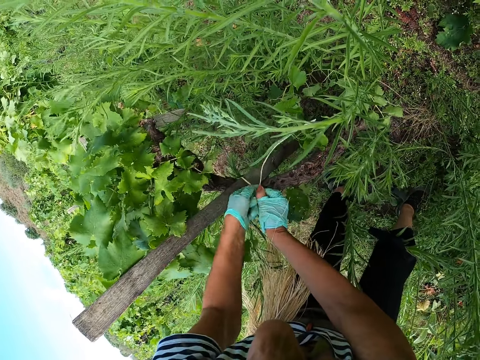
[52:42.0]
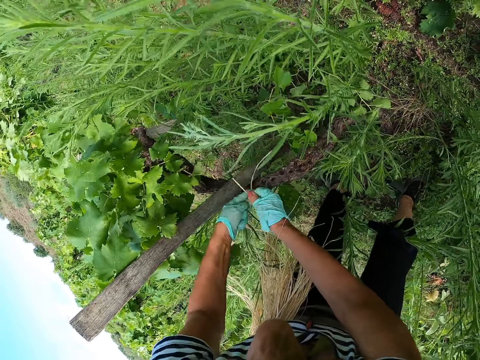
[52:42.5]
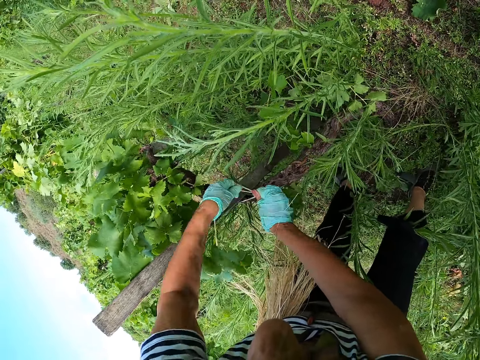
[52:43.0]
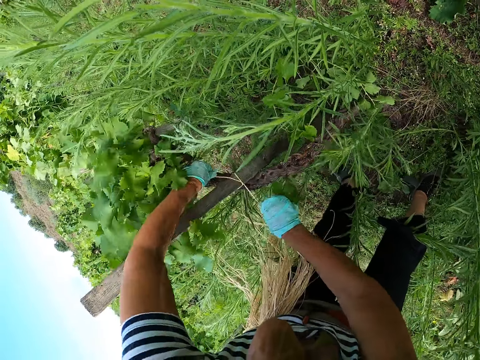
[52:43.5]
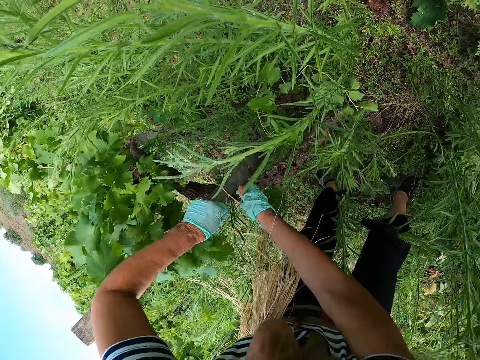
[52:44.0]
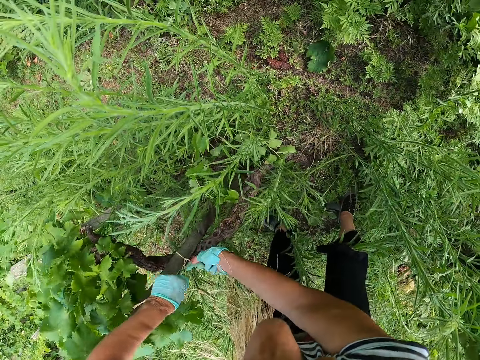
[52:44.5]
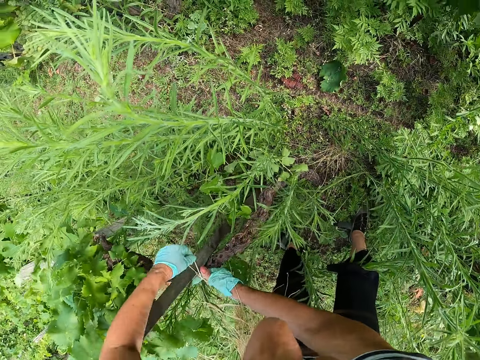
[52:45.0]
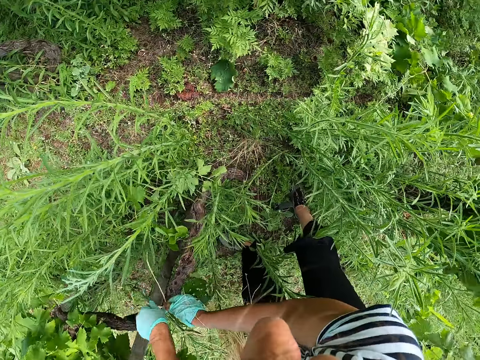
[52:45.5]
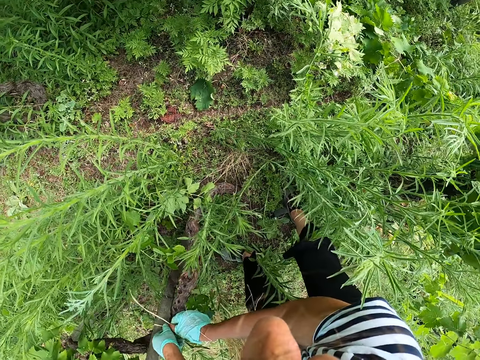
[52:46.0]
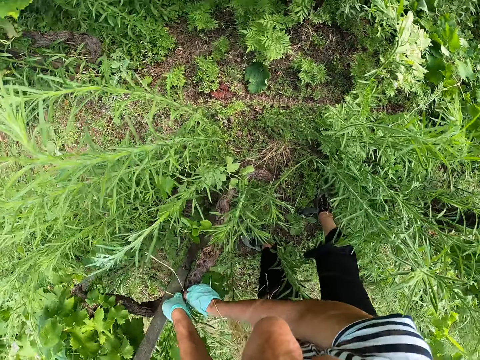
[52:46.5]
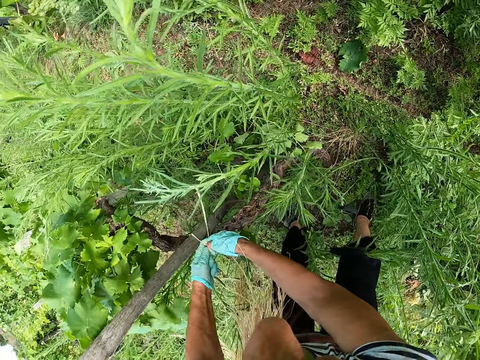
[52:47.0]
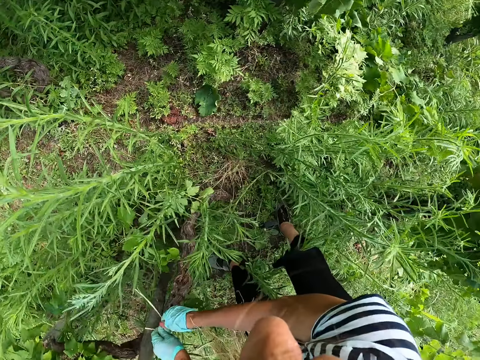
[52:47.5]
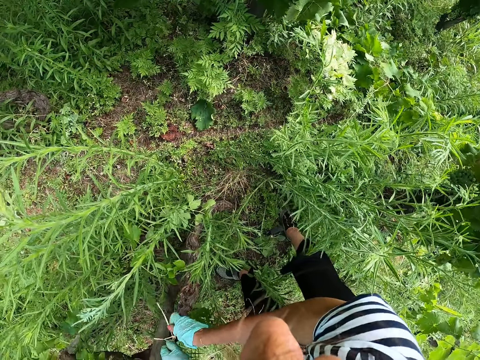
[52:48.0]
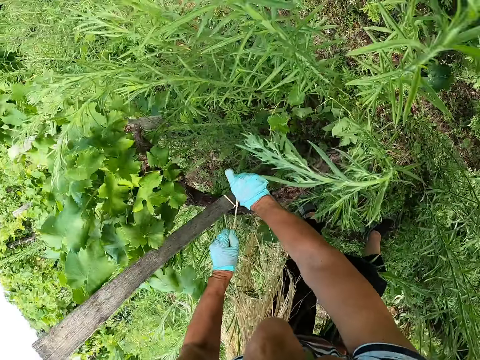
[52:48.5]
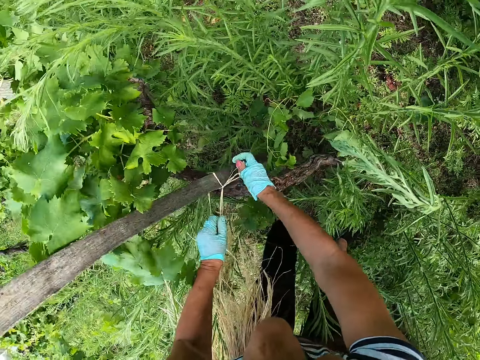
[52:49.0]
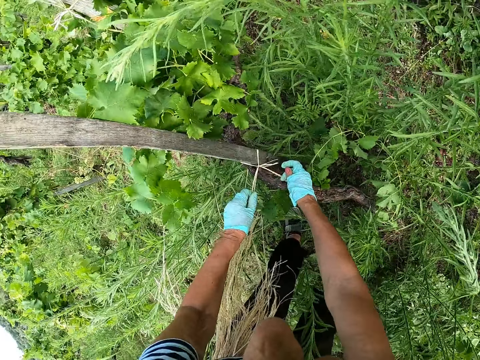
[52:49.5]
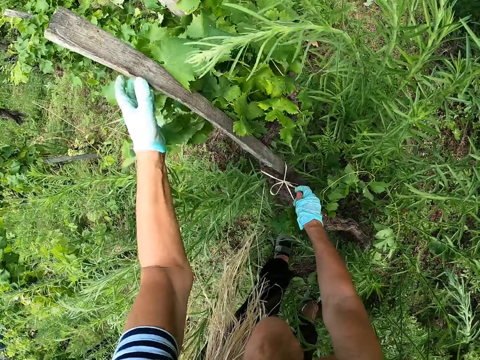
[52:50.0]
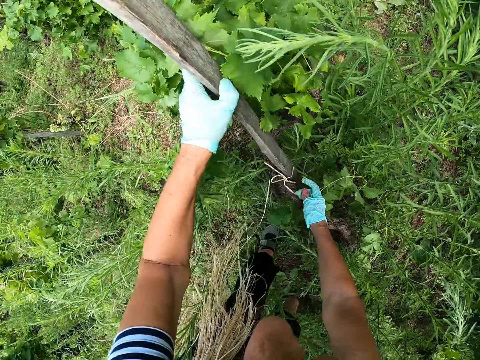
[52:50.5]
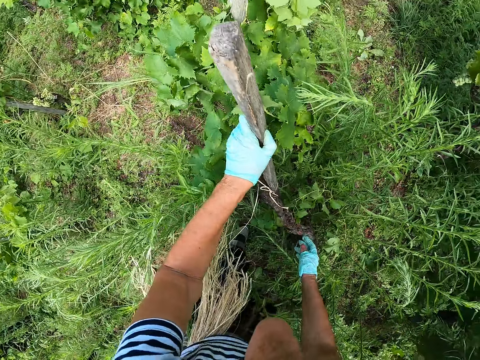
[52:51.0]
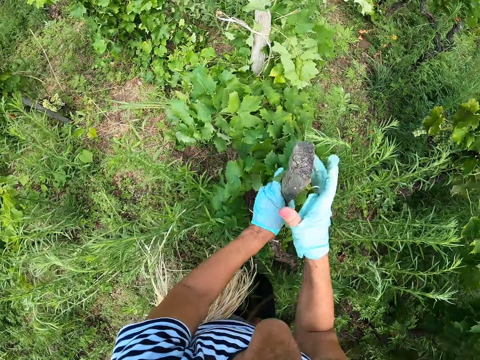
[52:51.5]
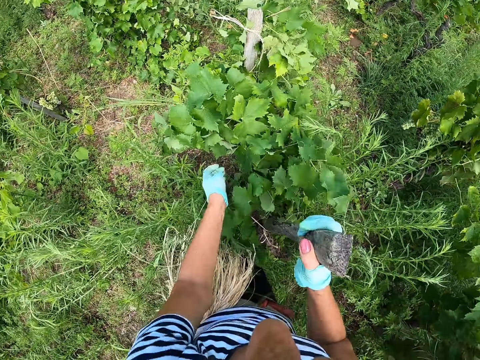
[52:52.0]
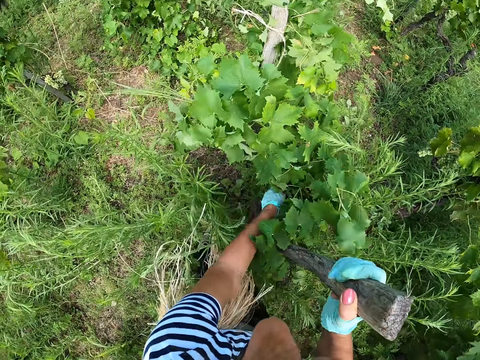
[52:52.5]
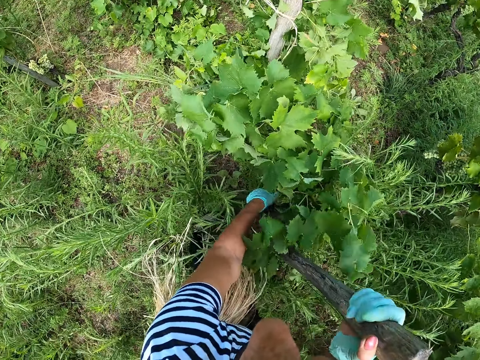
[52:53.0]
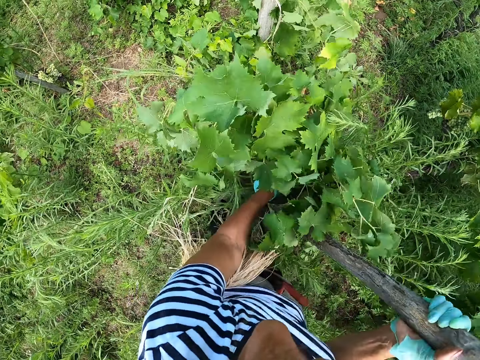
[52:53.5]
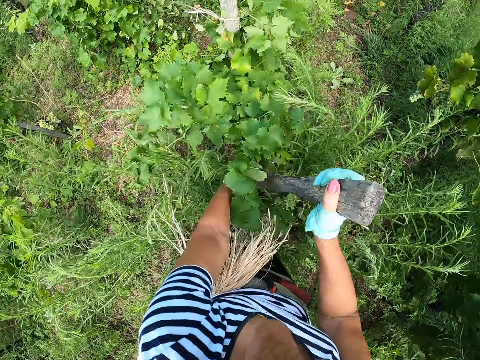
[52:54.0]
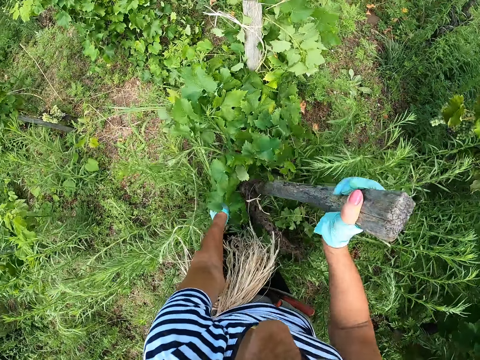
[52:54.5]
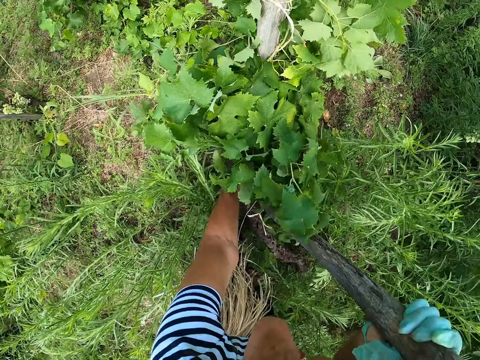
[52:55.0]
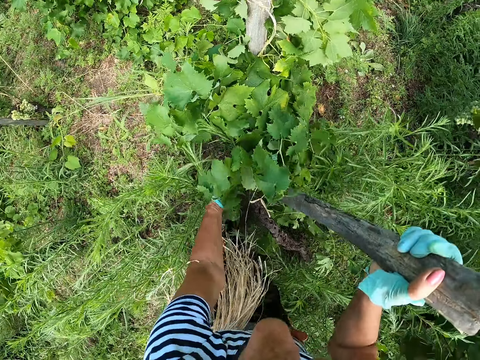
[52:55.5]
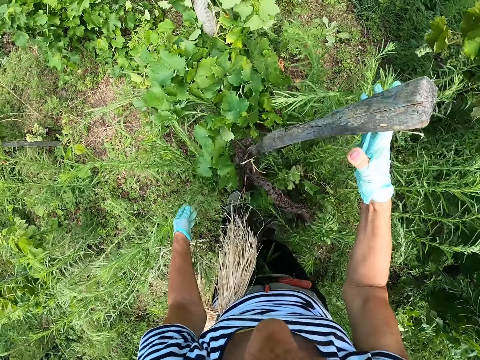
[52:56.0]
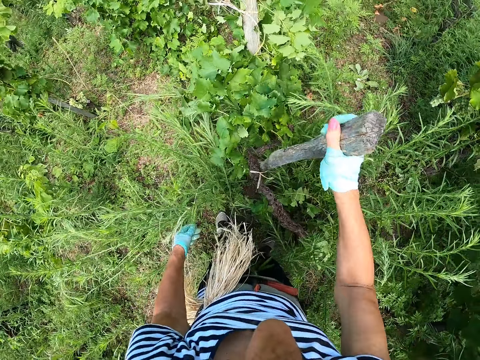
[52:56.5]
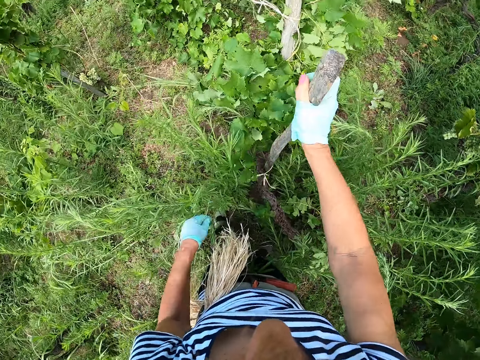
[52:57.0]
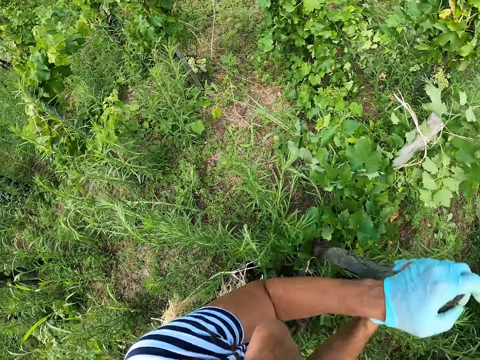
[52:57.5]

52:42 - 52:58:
The camera wearer holds the stick. They adjust the rod. They drive the stick into the ground.

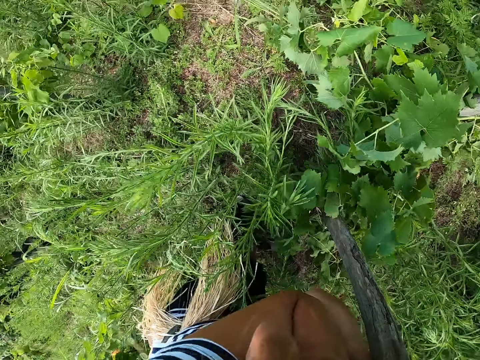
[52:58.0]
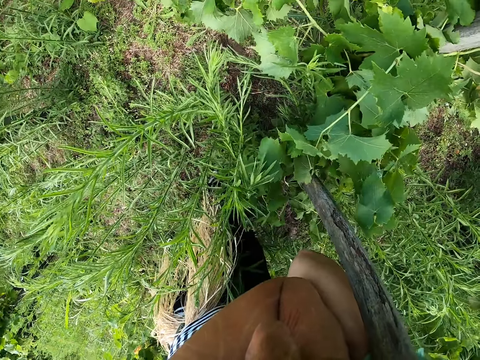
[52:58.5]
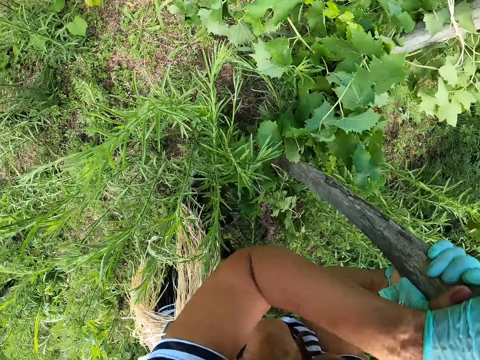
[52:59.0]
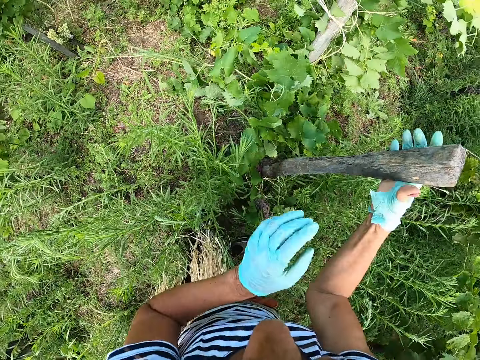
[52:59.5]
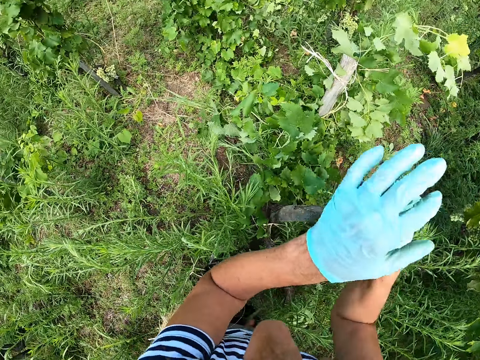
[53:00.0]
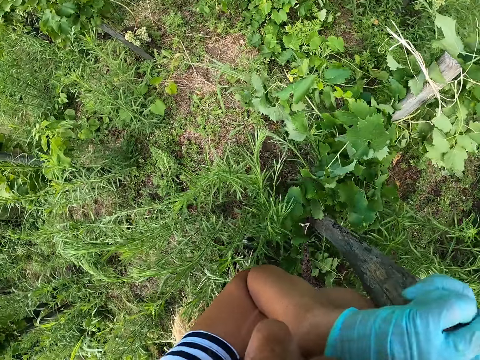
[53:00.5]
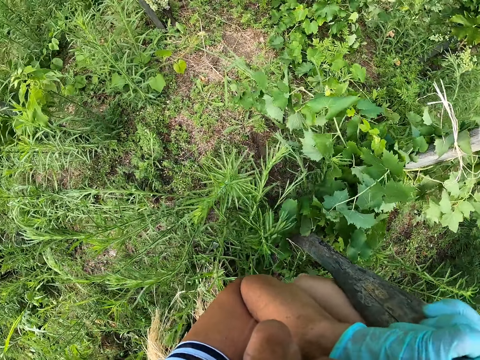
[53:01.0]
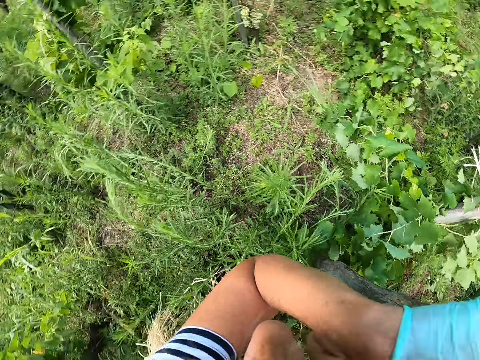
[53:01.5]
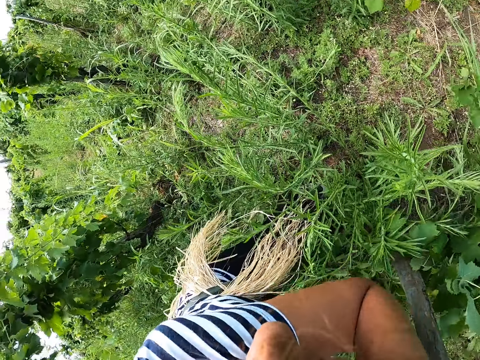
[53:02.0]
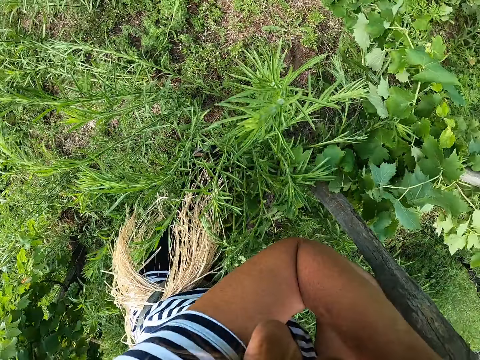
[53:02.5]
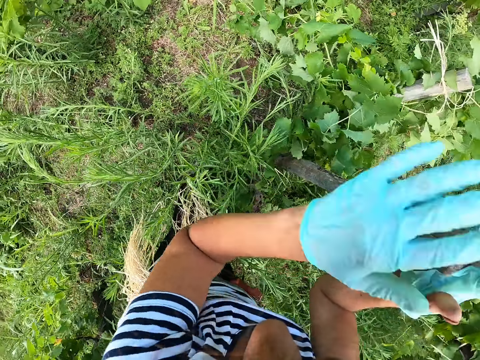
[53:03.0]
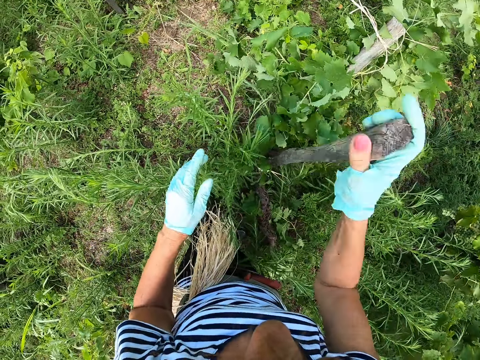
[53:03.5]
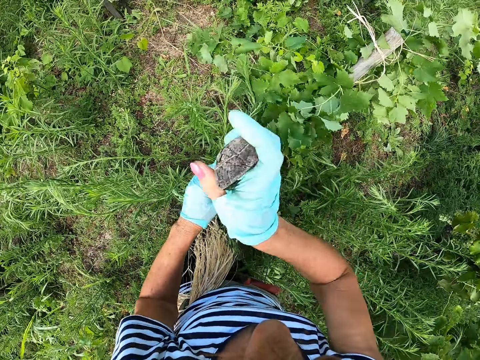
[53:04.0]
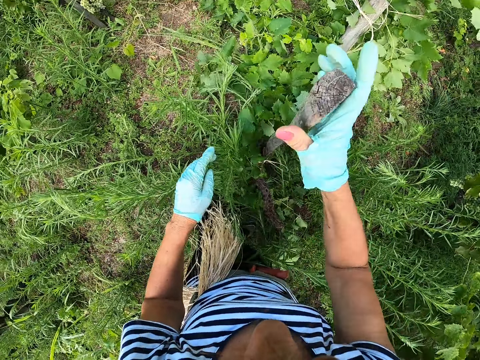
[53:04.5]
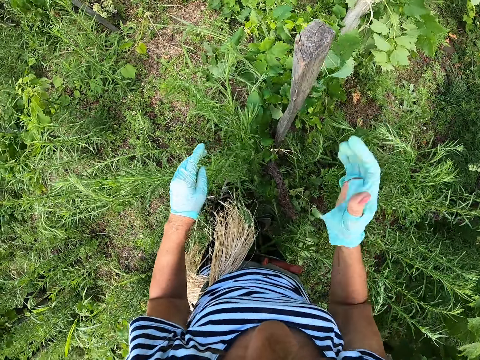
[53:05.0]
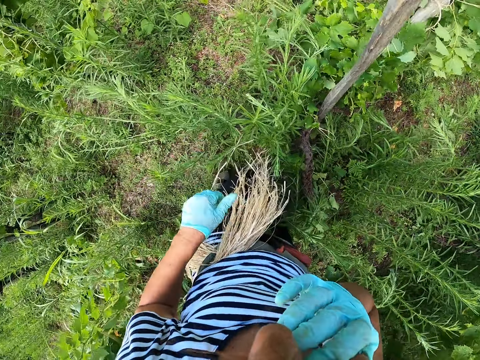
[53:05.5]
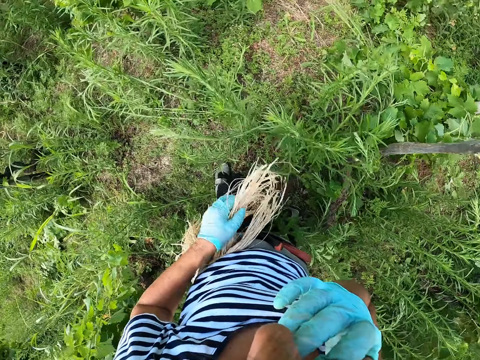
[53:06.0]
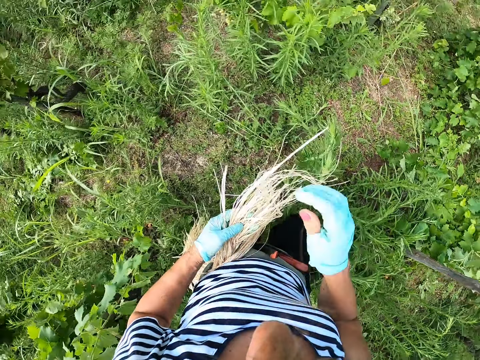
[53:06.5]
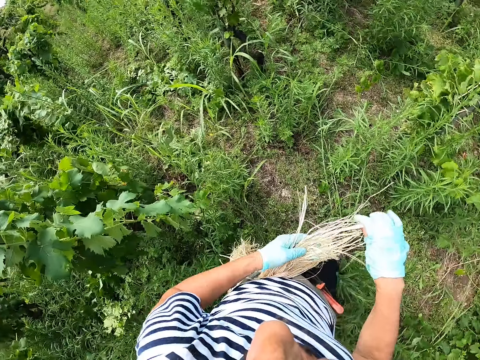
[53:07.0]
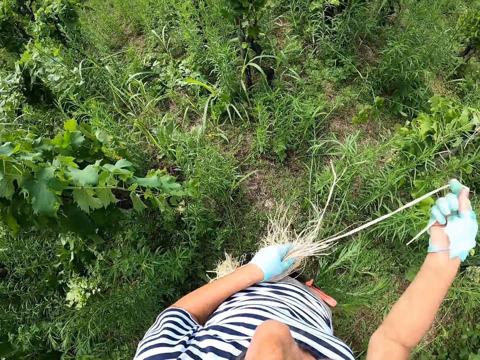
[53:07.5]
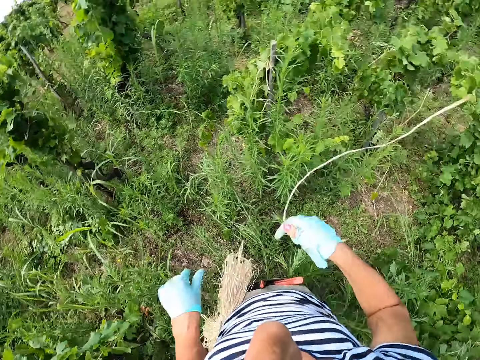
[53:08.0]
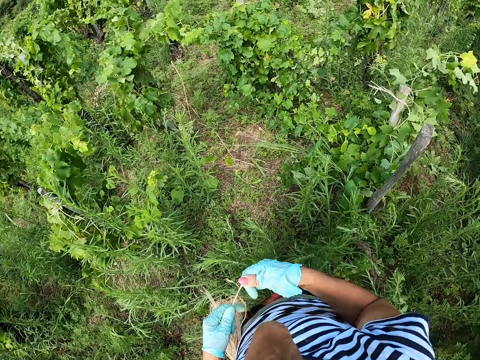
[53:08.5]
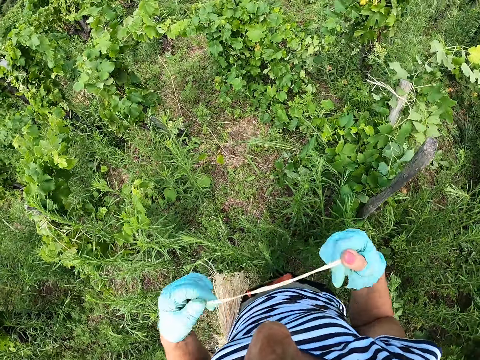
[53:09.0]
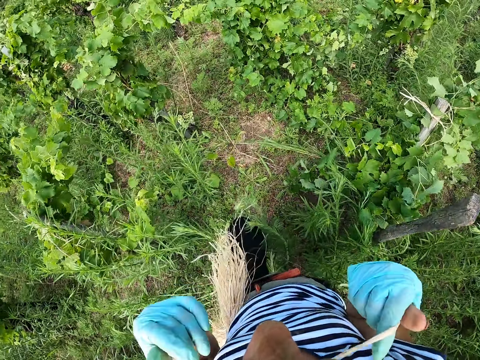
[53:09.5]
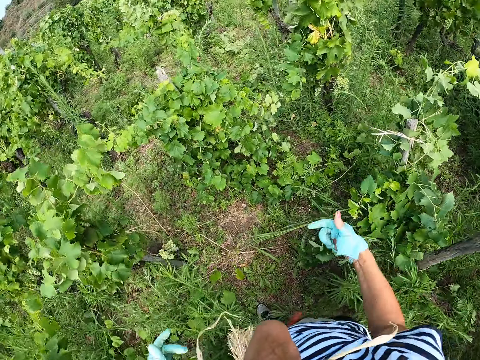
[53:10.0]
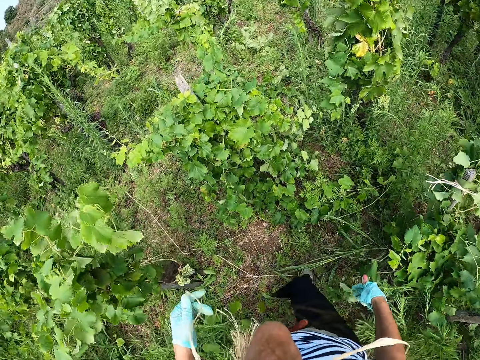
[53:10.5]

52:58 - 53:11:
The camera wearer lifts the hand, holds the strands and pulls the strands. They pick the rope. They hold the strands with the mouth. They make the step.
